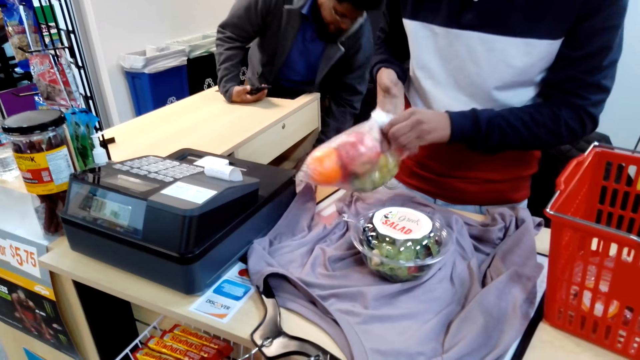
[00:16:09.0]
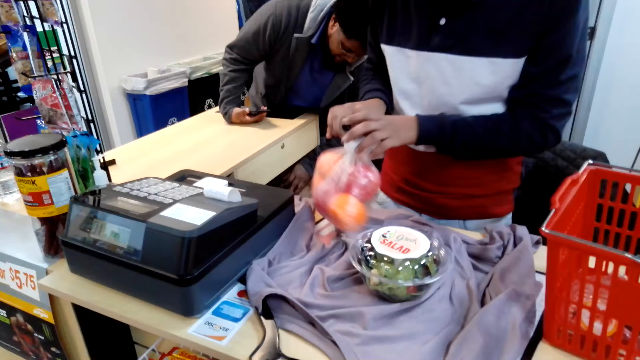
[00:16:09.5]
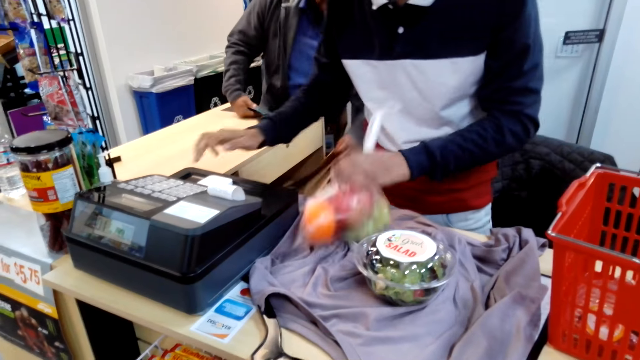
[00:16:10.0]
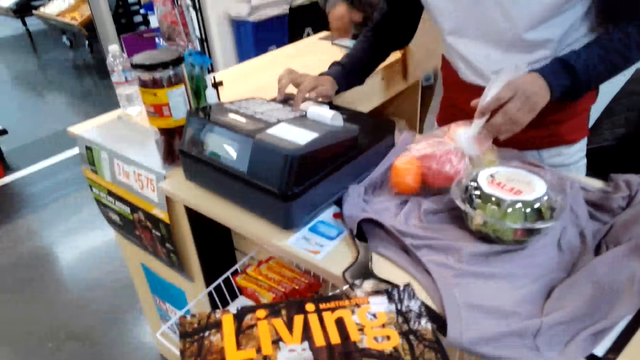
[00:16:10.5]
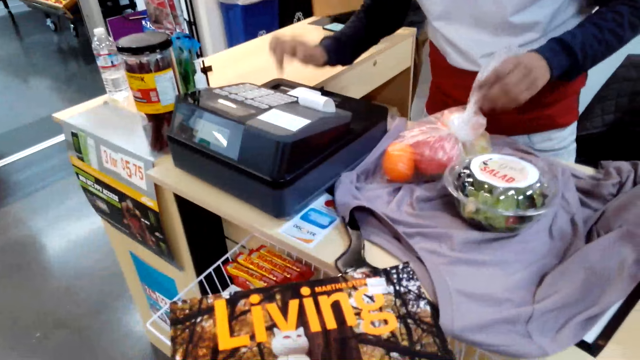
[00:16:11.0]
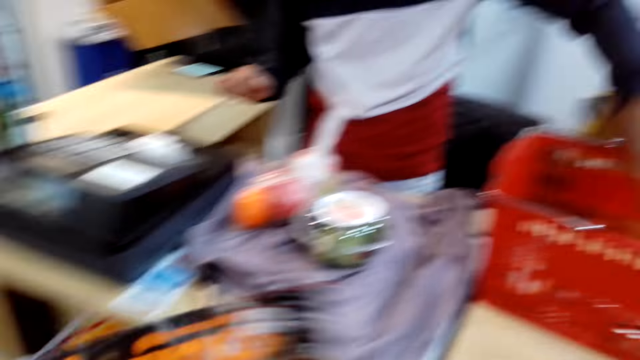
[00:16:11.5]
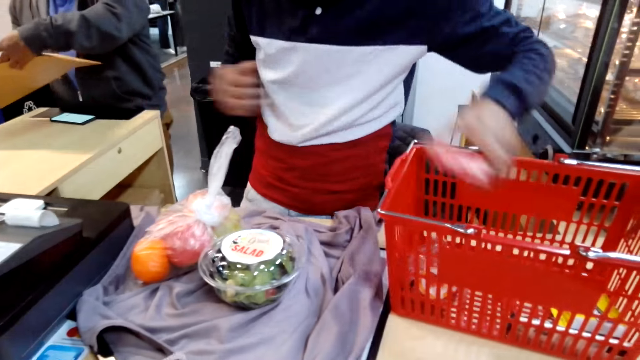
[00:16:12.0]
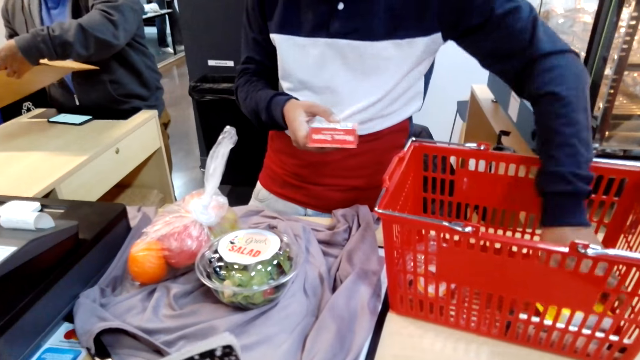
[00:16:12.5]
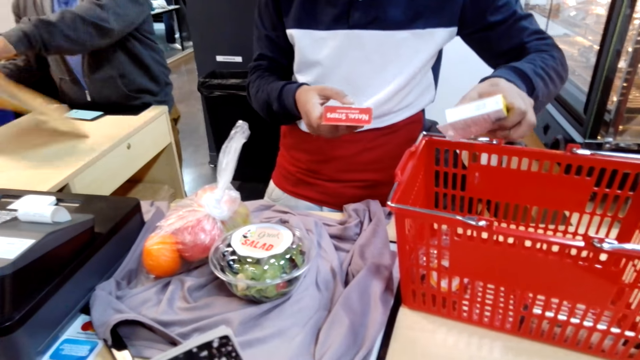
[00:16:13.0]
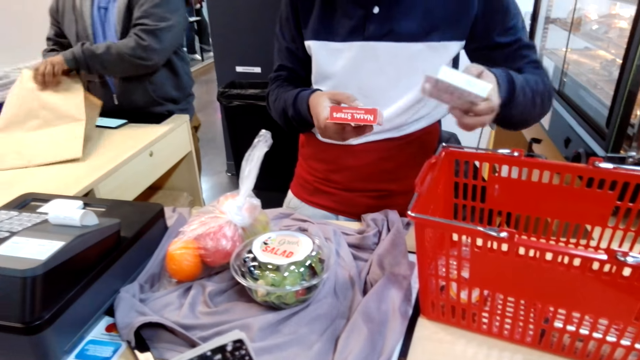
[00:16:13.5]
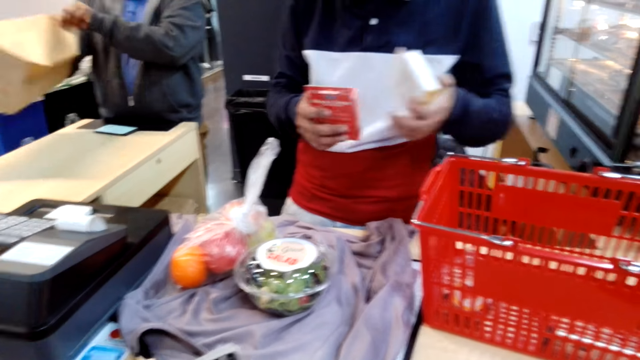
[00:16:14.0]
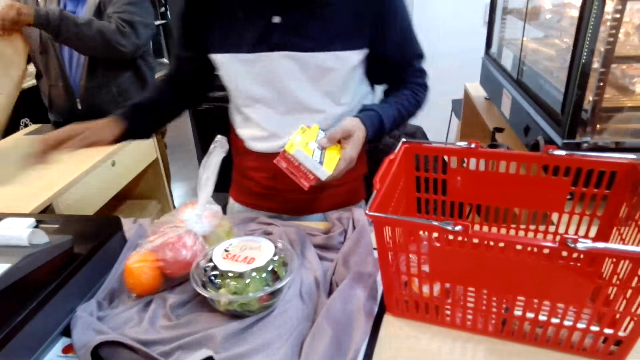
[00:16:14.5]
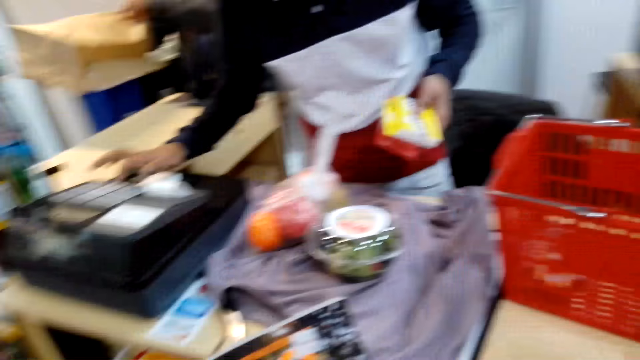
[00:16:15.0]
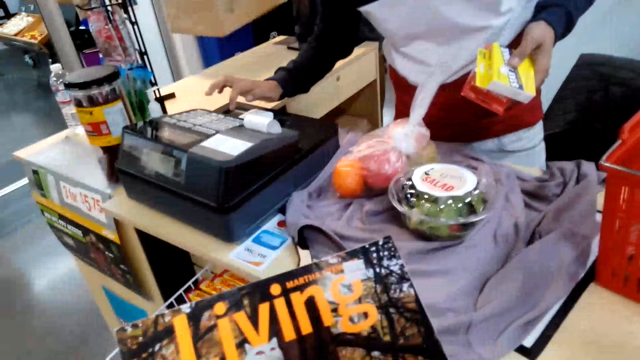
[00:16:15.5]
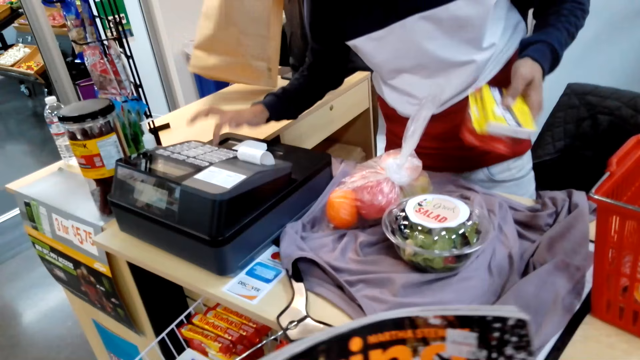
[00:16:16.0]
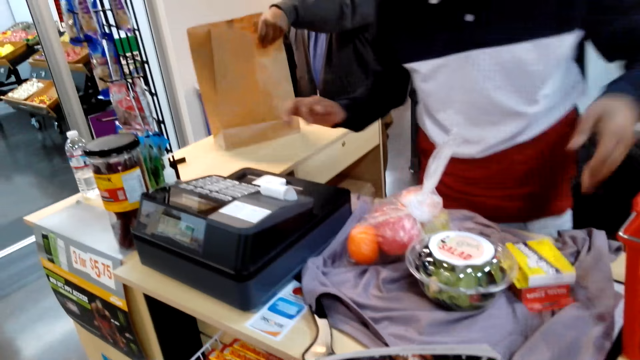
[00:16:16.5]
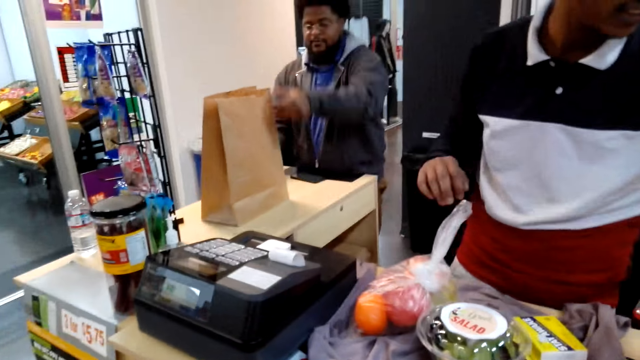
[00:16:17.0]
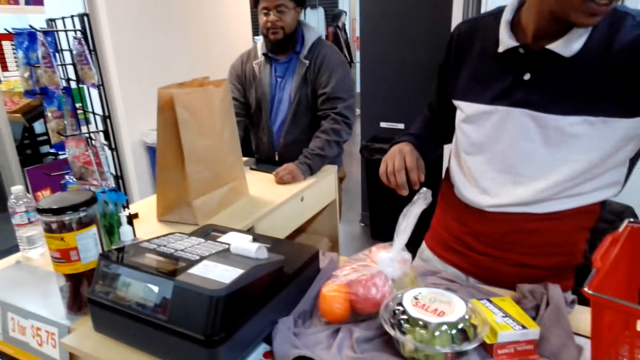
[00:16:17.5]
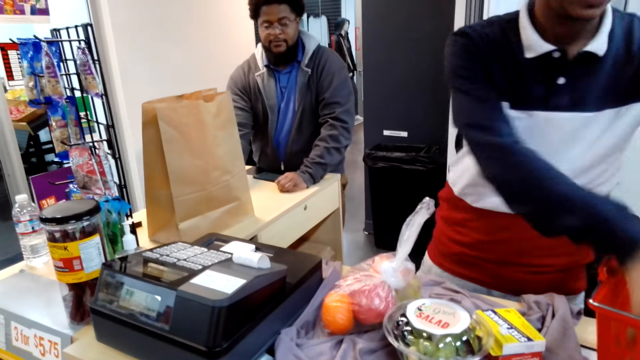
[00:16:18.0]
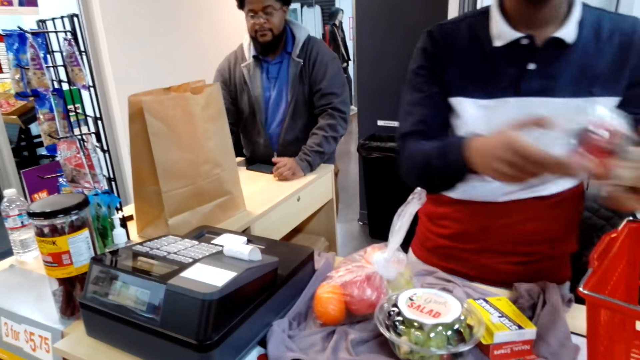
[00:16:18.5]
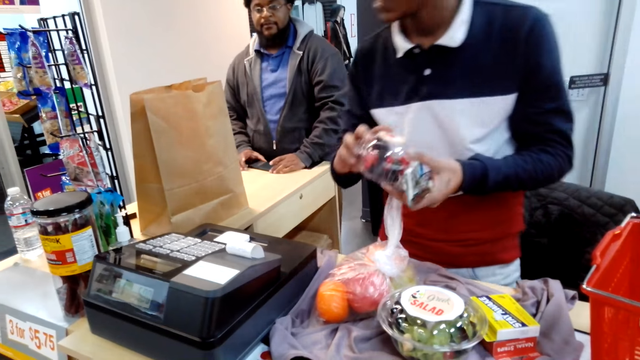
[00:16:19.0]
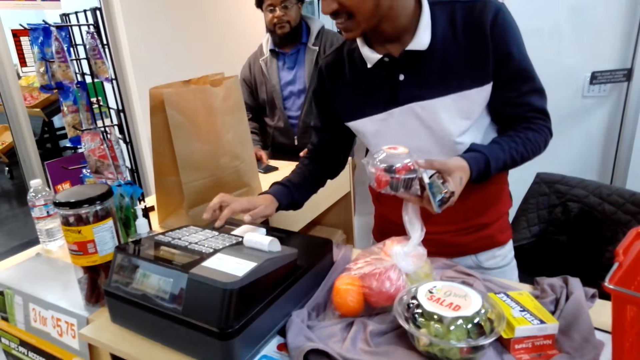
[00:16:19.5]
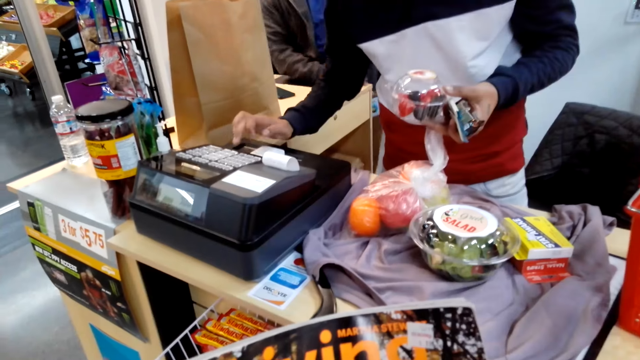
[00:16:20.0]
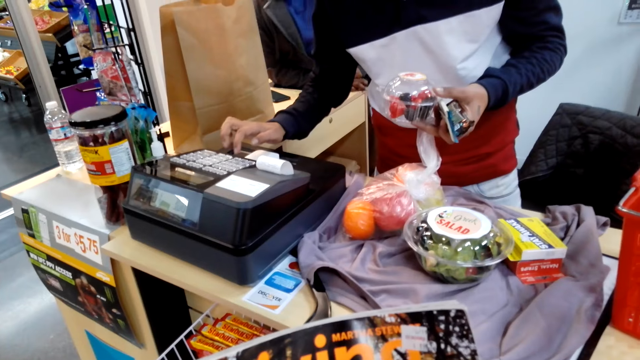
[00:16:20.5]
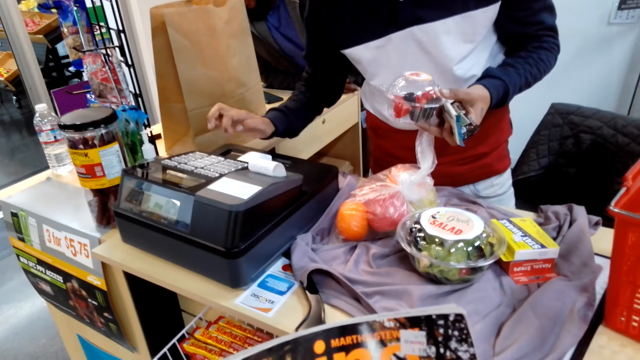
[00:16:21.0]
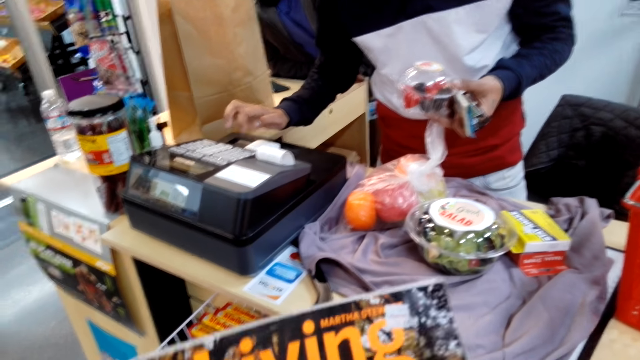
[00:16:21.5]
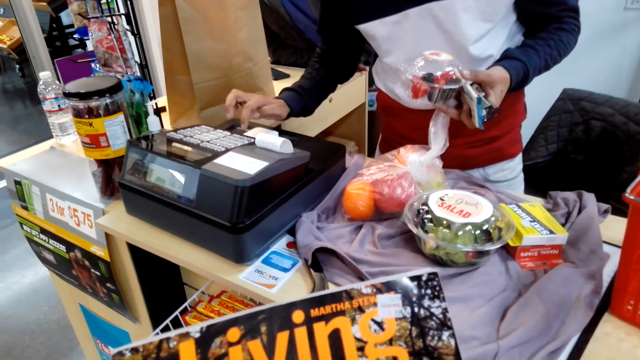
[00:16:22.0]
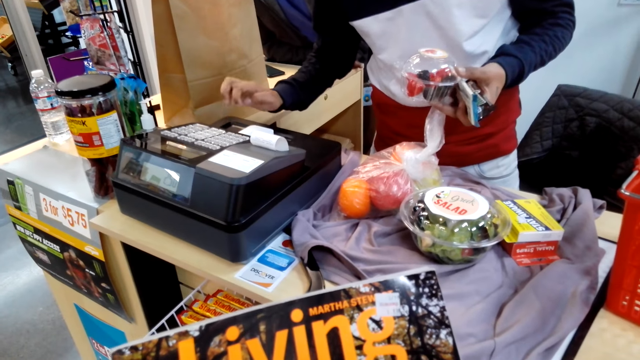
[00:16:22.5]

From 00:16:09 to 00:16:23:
A cashier puts the fruits paper bag on the shirt and presses buttons on the cashier machine. The cashier picks packet boxes in the basket, holds the packet boxes with the left hand, and presses buttons on the cashier machine. A man puts a paper packet on the supermarket counter. The cashier picks a fruit packet and snacks in the basket. The cashier holds the fruit packet and snacks using the left hand and presses buttons on the cashier machine.

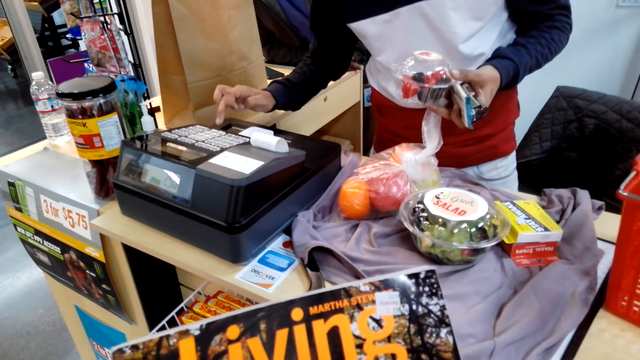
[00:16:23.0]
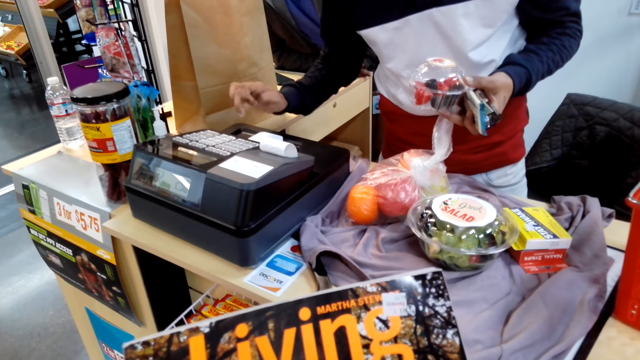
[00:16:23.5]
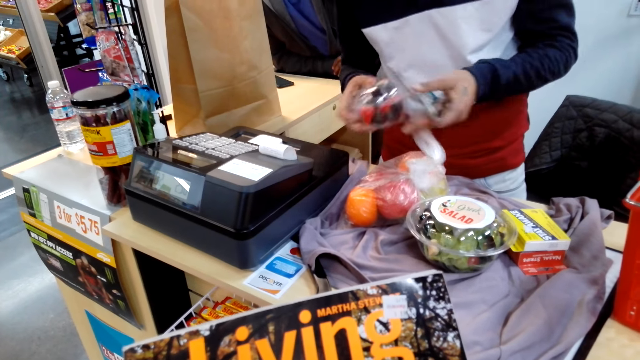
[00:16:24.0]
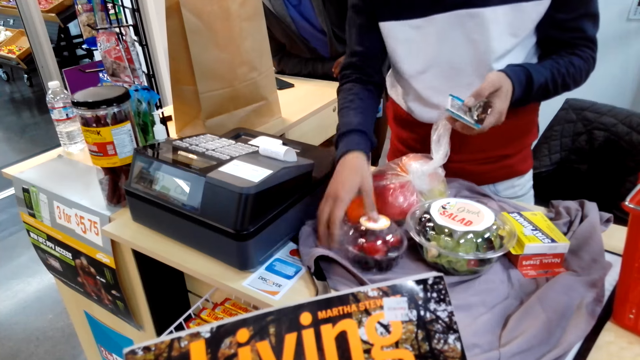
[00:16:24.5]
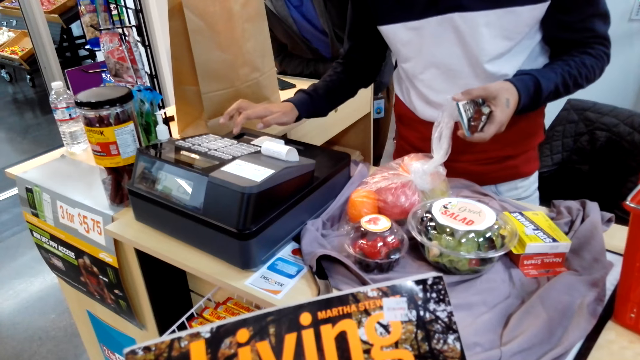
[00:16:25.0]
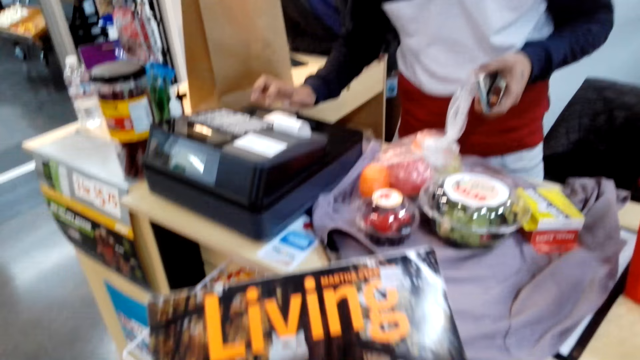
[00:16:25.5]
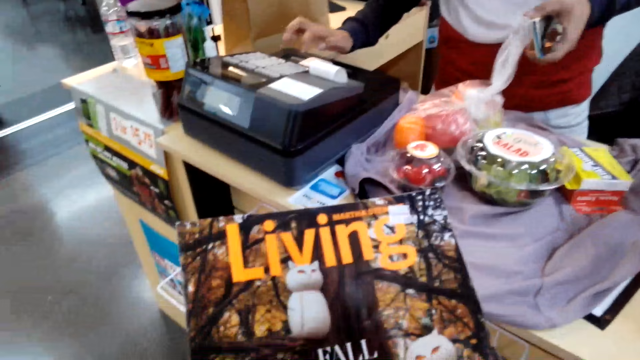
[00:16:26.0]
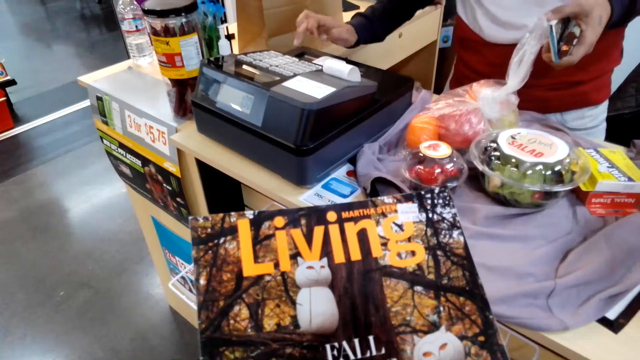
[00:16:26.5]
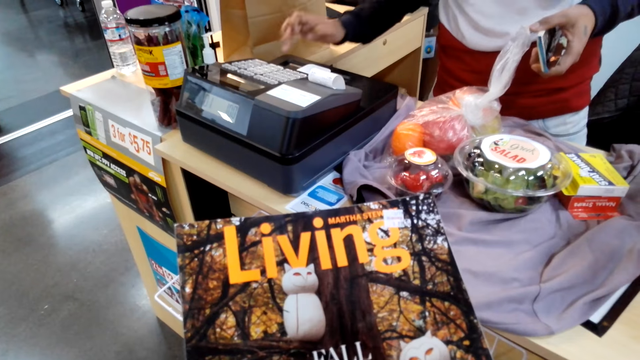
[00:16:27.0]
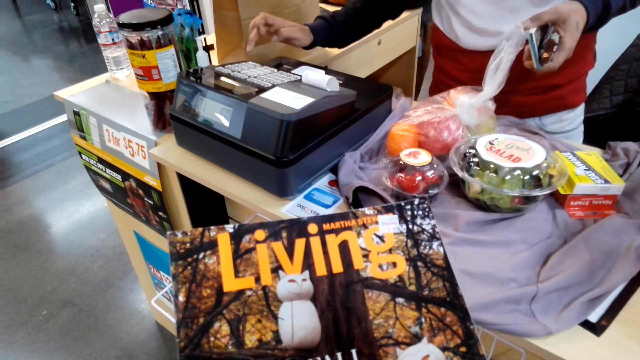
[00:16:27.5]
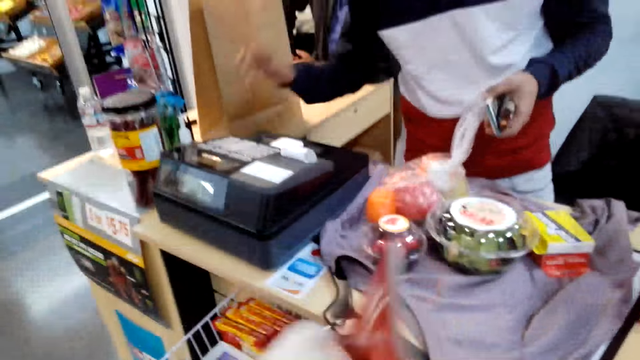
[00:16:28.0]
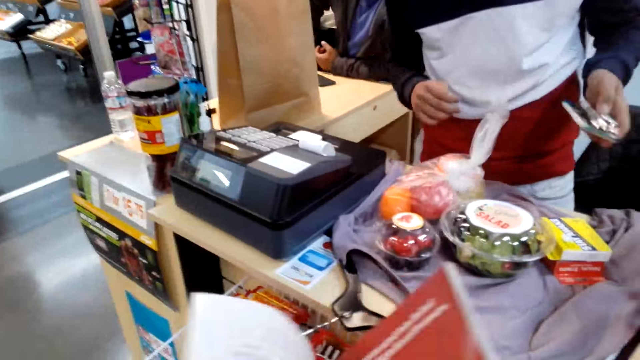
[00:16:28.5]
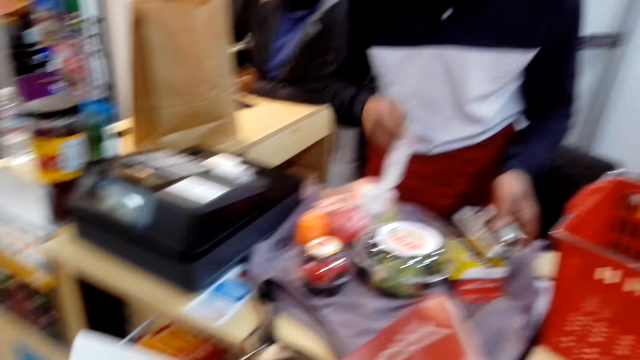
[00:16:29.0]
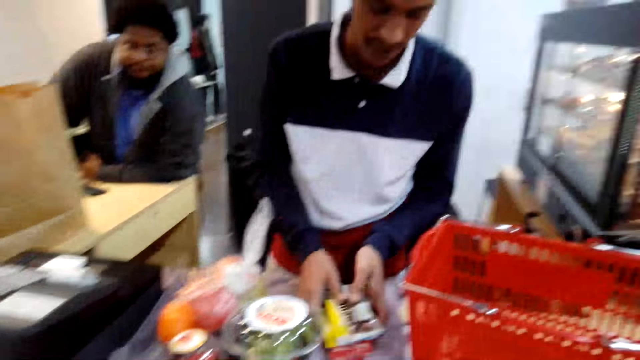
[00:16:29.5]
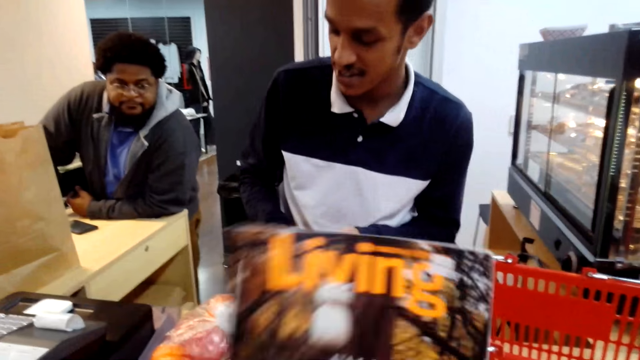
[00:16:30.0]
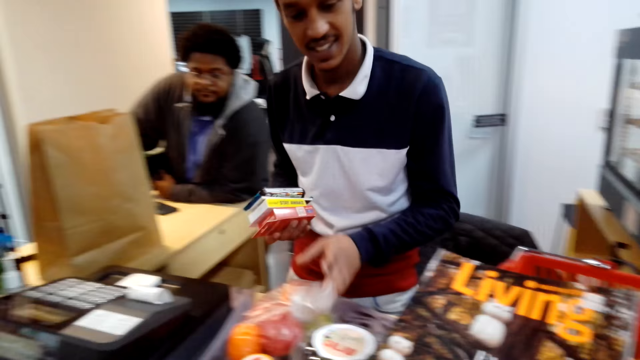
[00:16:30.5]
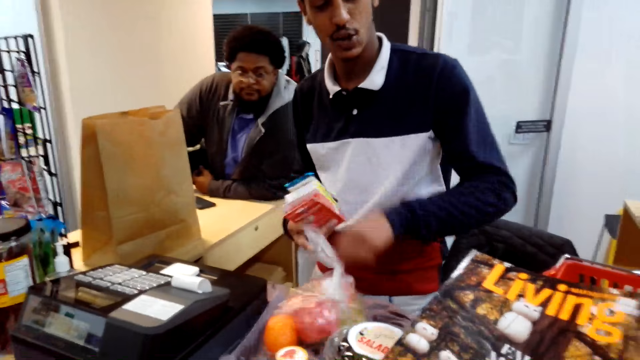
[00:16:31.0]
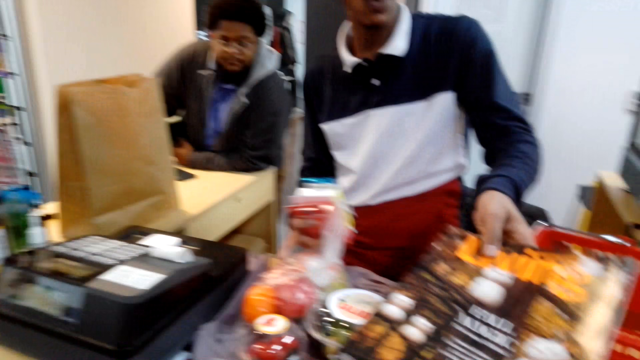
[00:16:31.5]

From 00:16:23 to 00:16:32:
The cashier puts the fruits packet on the shirt, presses buttons on the cashier machine, and adjusts the items. The camera wearer hands over the magazine to the cashier.
